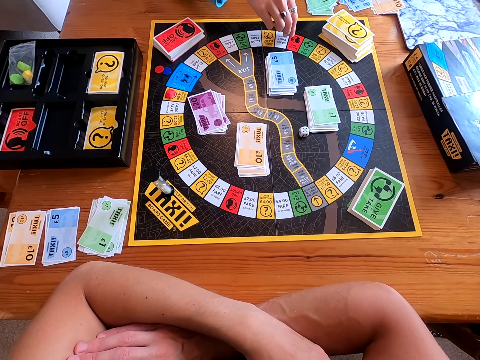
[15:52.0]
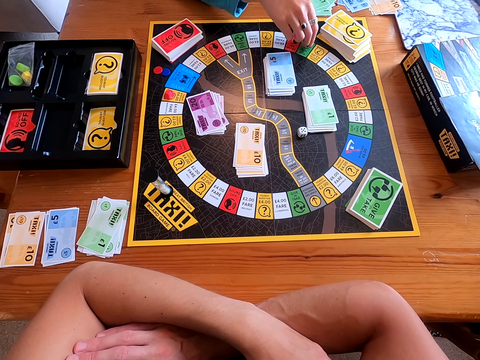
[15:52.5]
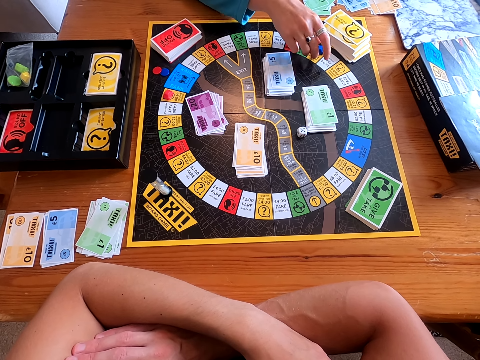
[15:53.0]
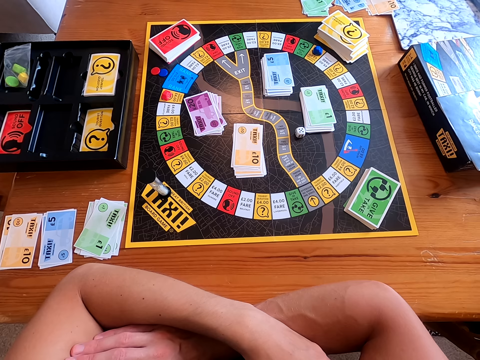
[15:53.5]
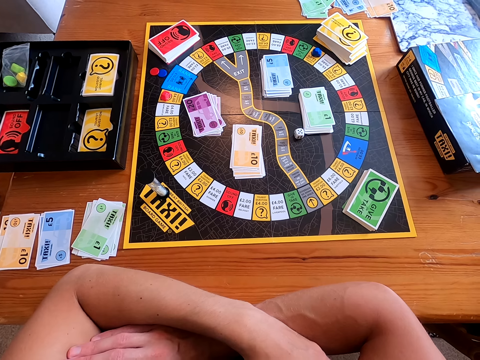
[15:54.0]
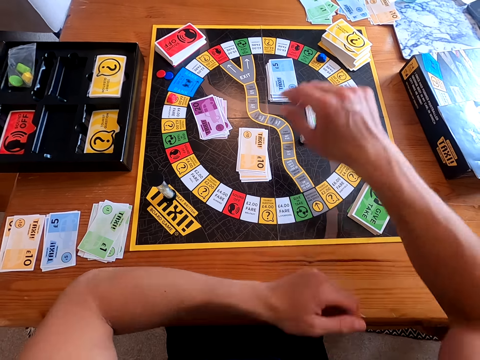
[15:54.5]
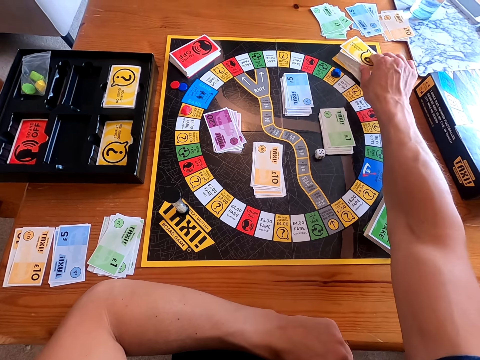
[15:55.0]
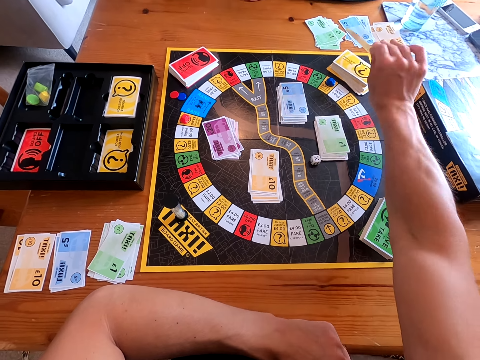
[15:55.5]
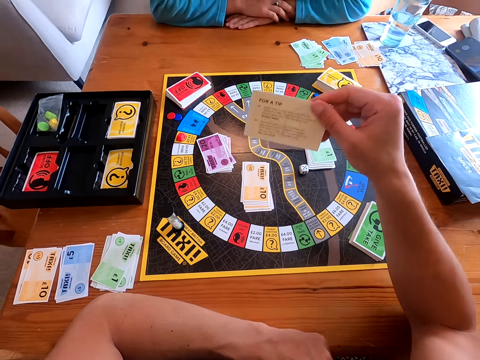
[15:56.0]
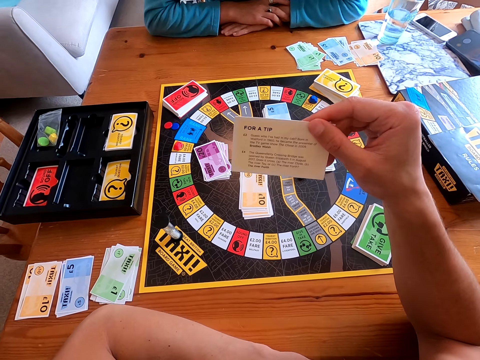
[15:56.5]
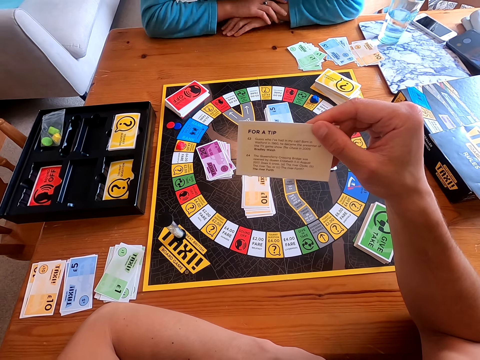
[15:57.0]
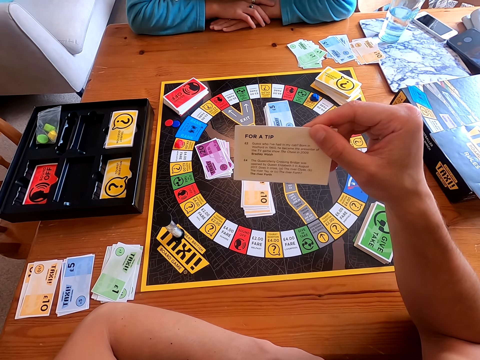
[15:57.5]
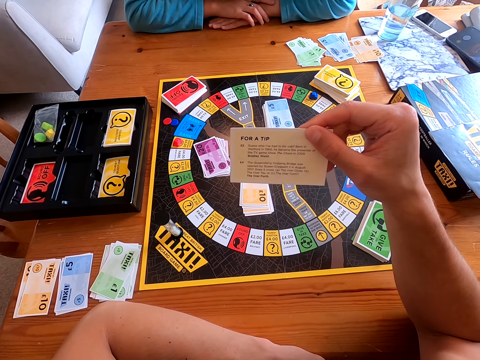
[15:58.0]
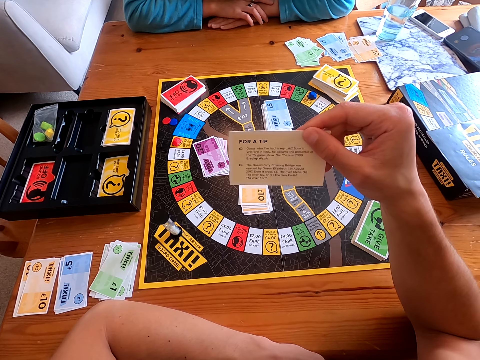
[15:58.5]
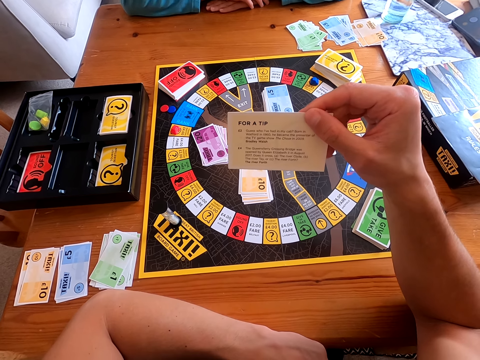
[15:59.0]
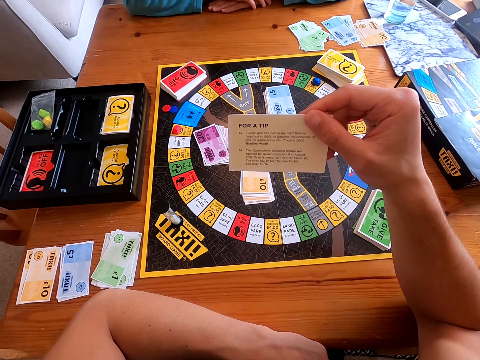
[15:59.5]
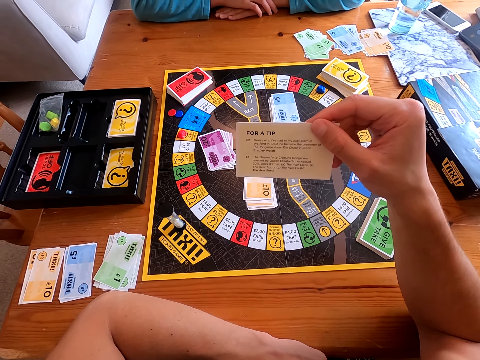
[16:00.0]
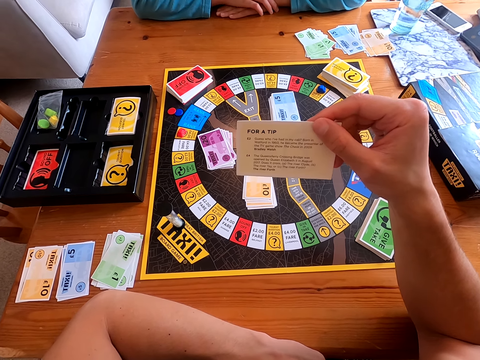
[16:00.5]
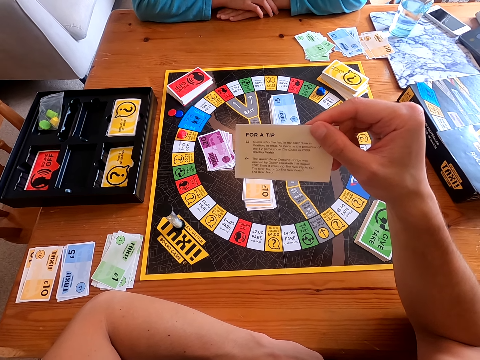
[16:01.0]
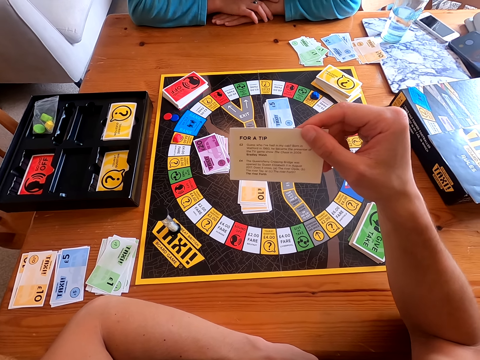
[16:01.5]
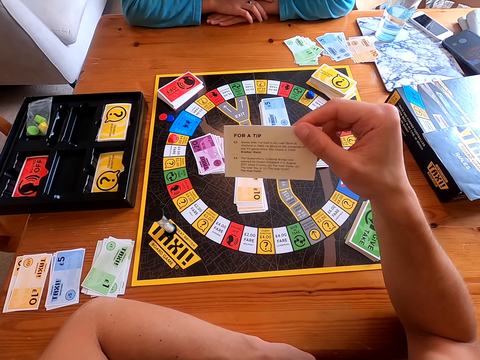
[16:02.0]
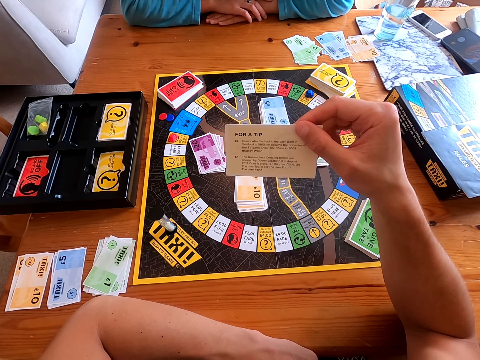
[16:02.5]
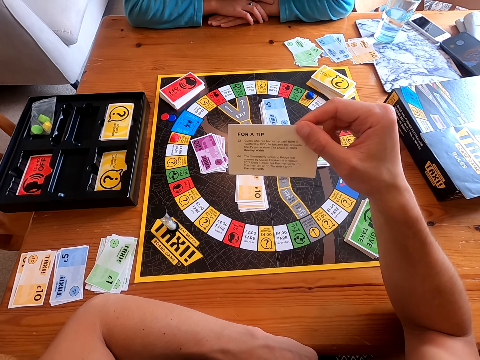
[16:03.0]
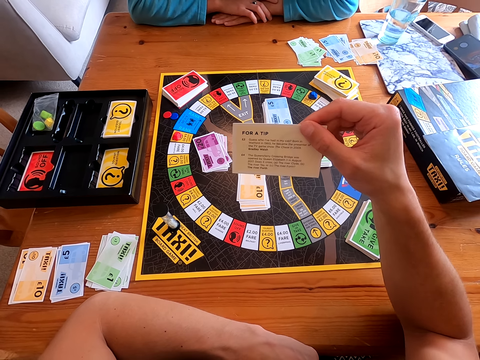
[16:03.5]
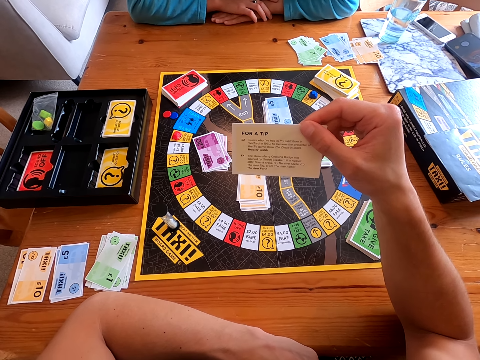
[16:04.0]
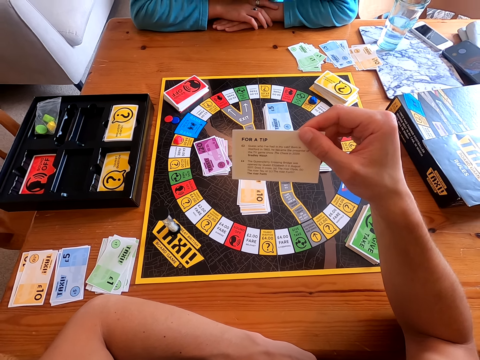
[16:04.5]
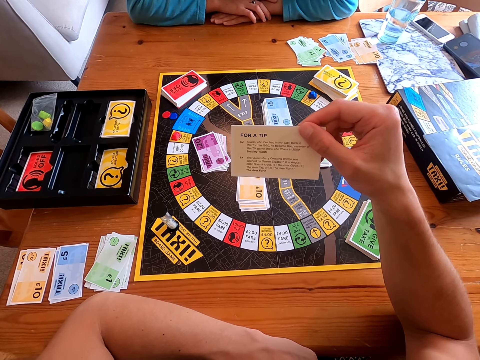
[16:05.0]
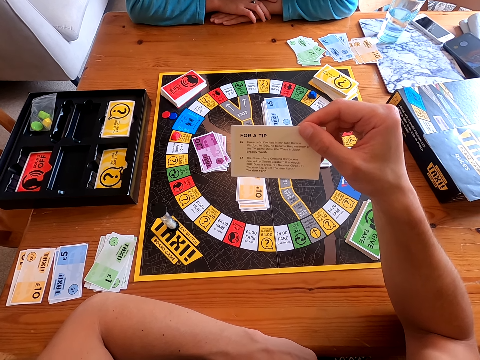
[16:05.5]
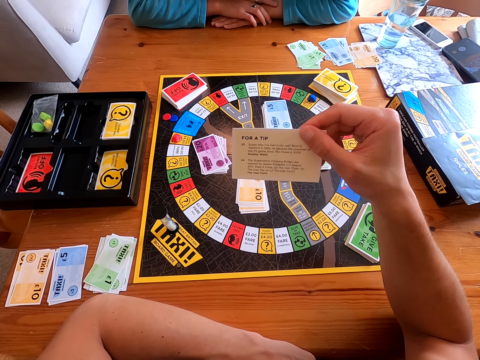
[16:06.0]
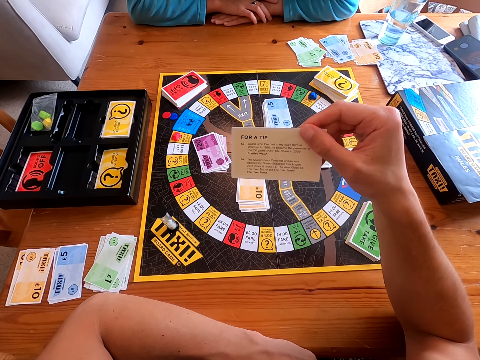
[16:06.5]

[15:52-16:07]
A woman moves the piece on the taxi board. The camera wearer picks a card from the taxi board. They look at the card. They read the card.

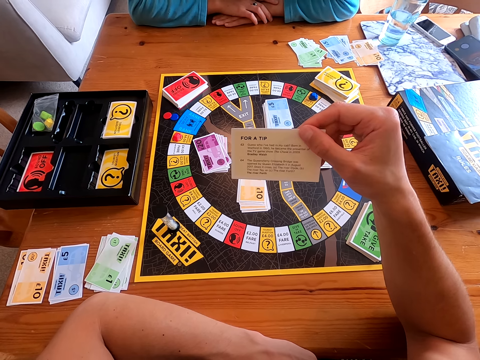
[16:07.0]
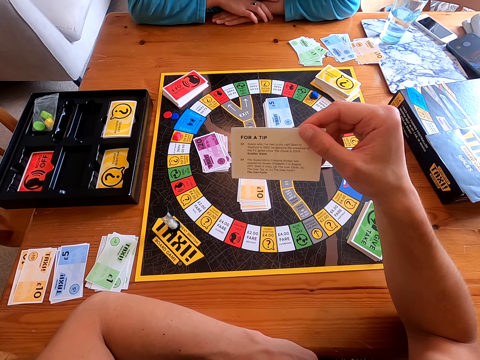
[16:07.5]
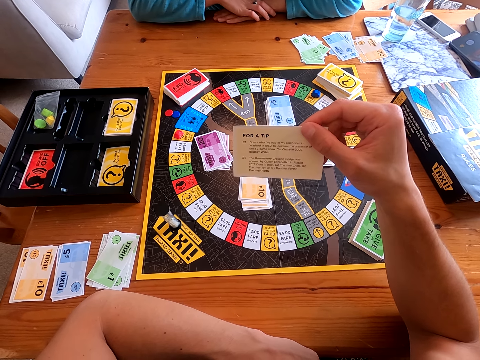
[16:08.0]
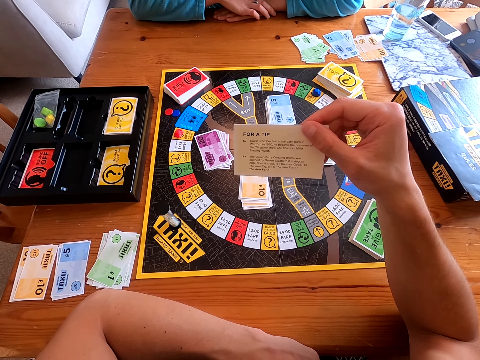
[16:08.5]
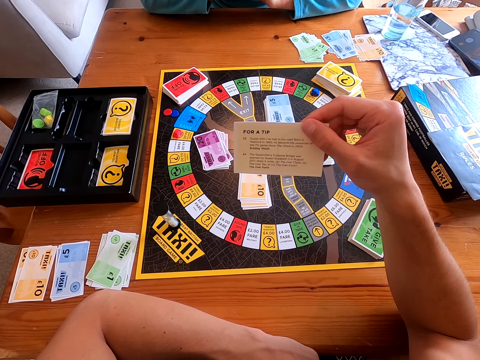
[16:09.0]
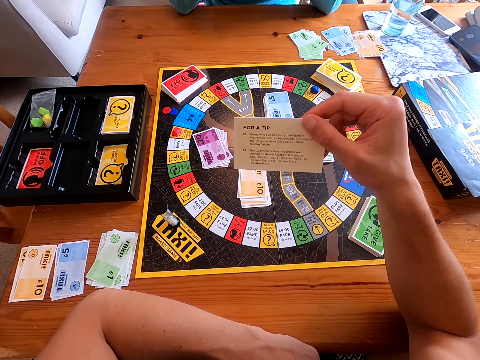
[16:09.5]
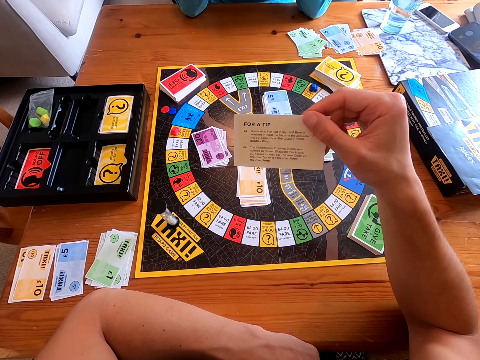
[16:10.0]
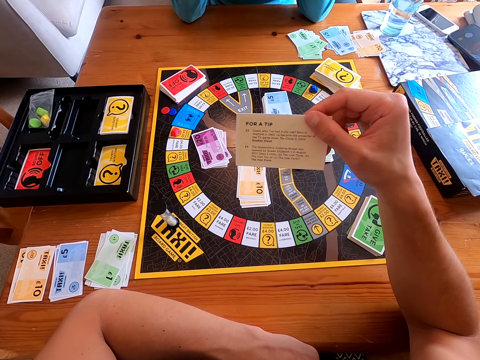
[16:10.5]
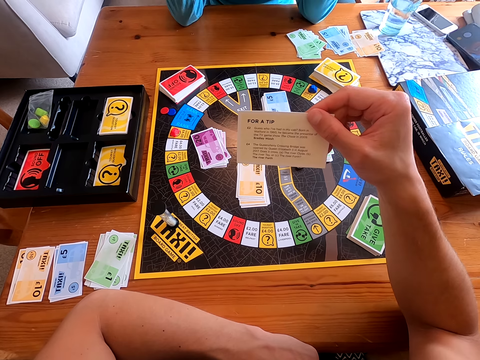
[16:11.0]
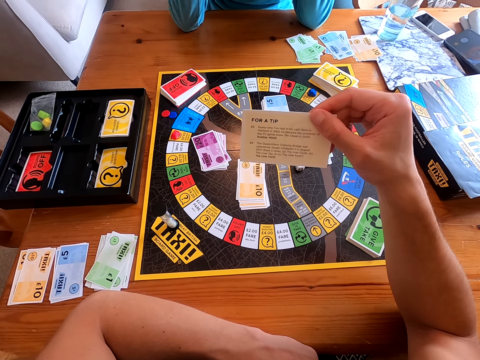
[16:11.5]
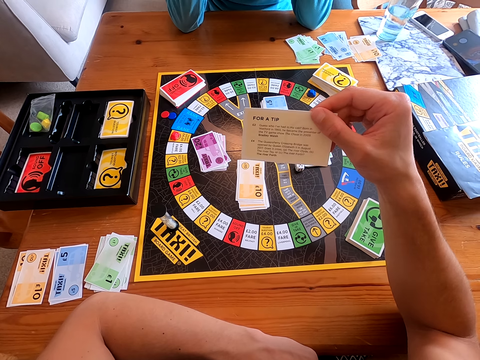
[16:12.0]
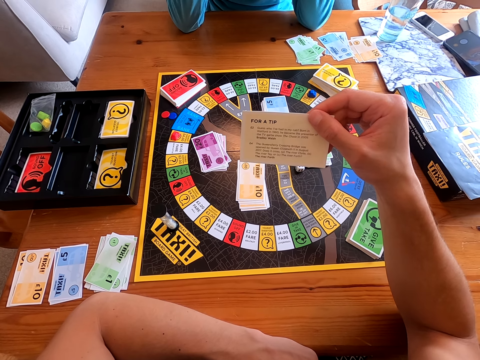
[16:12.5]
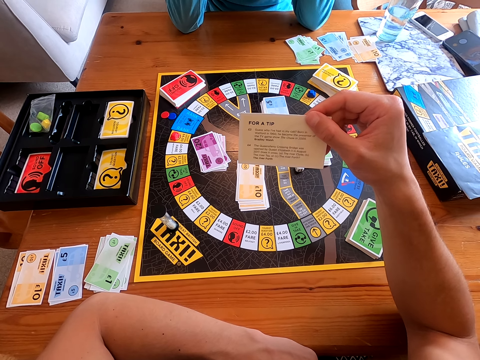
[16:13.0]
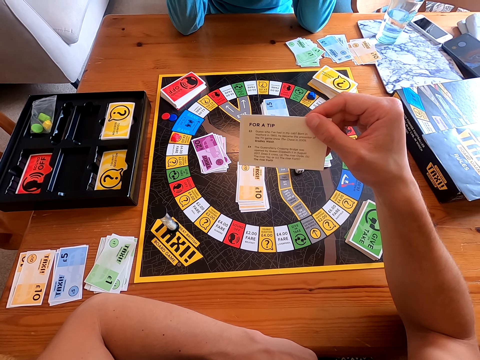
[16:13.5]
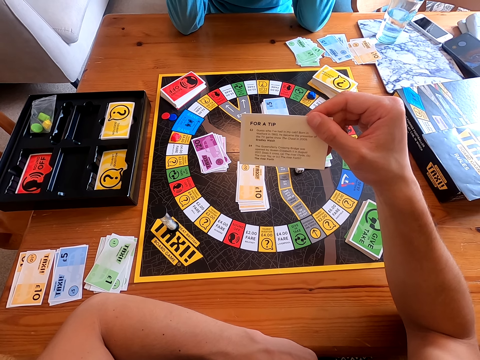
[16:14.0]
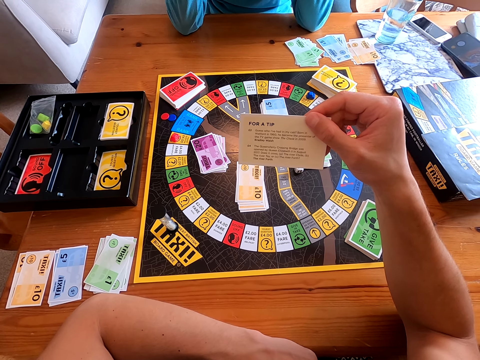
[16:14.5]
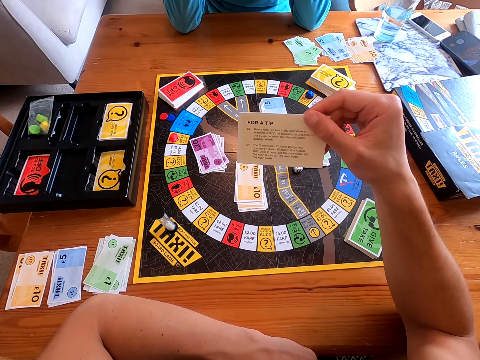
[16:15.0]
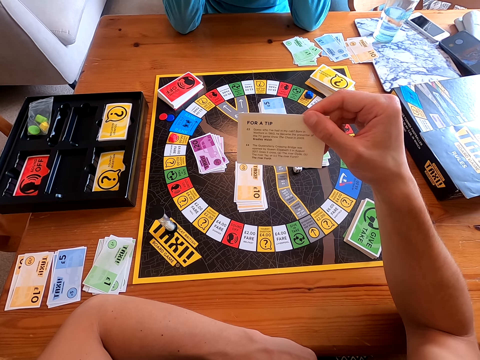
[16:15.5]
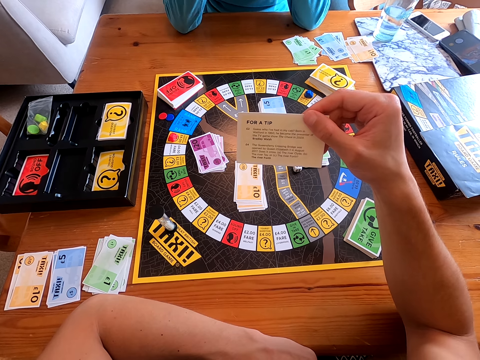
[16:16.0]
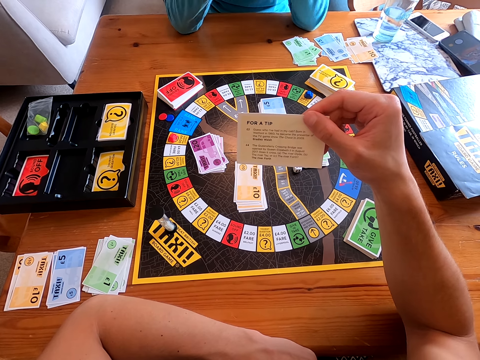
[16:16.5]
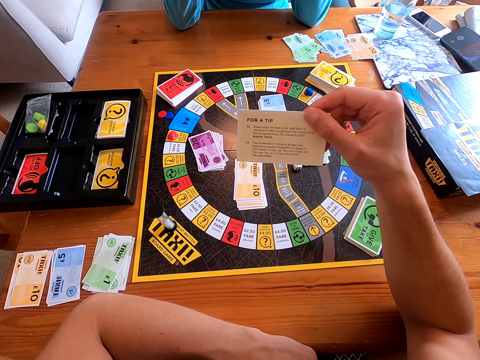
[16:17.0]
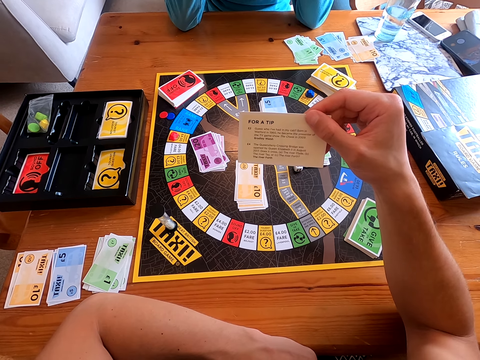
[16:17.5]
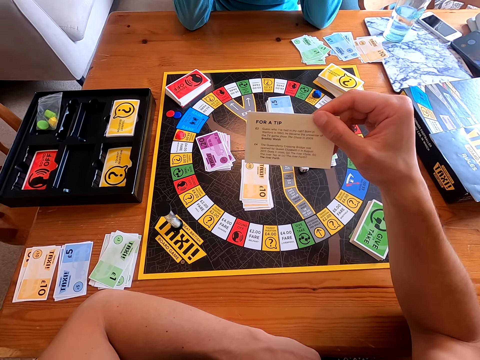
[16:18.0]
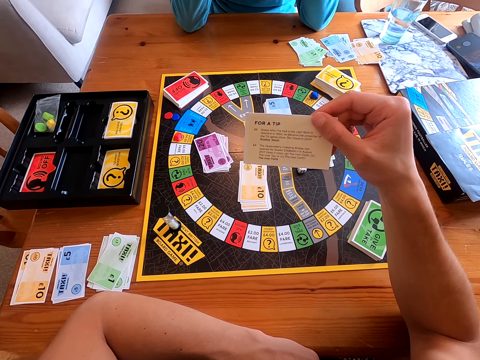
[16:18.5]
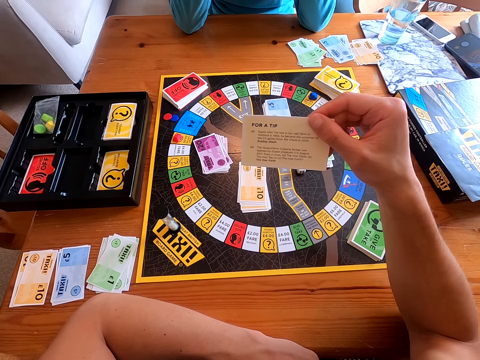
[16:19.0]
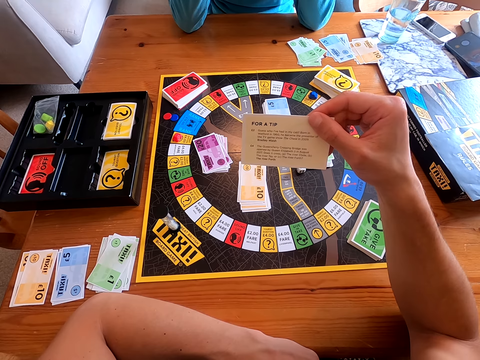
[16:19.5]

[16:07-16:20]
A woman speaks to the camera wearer.
